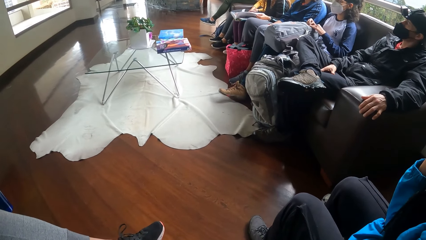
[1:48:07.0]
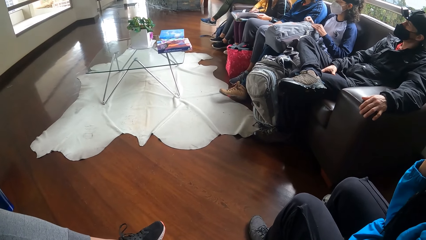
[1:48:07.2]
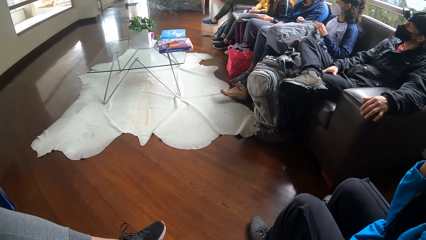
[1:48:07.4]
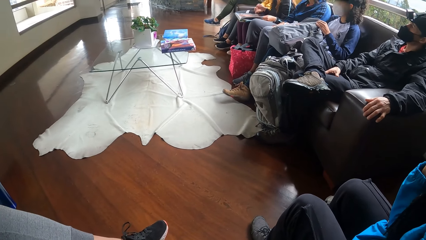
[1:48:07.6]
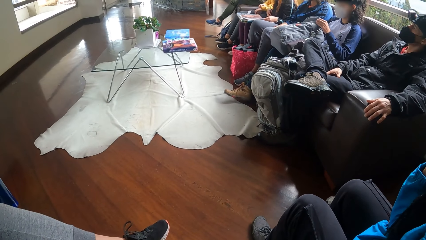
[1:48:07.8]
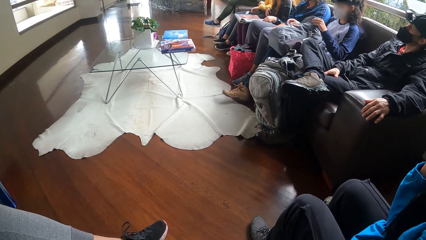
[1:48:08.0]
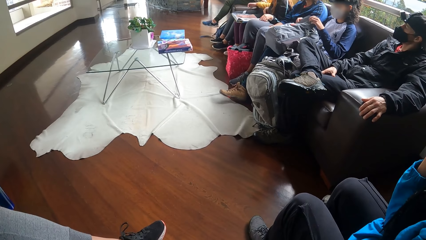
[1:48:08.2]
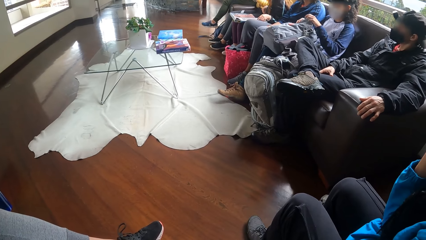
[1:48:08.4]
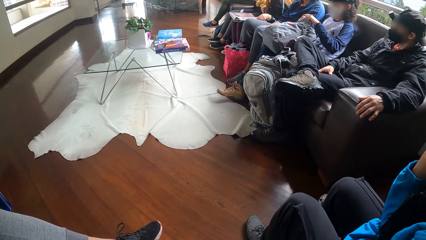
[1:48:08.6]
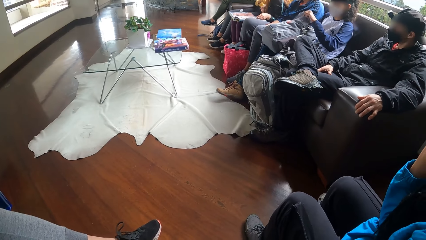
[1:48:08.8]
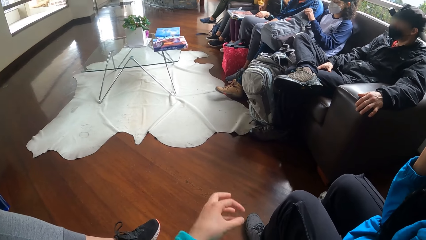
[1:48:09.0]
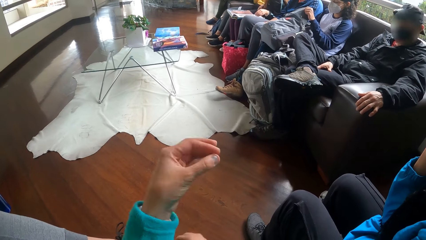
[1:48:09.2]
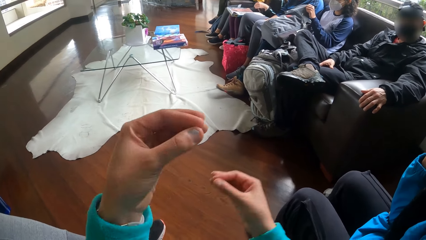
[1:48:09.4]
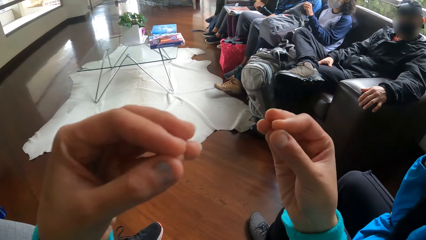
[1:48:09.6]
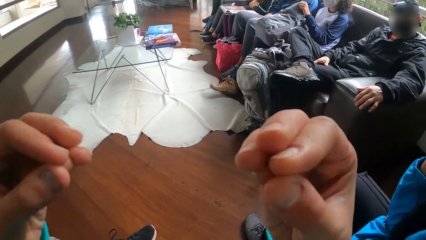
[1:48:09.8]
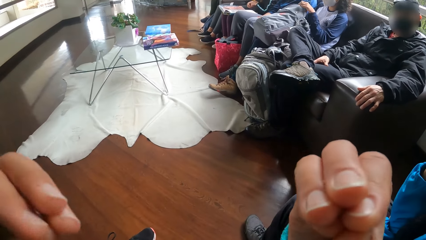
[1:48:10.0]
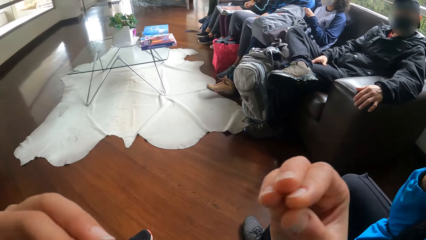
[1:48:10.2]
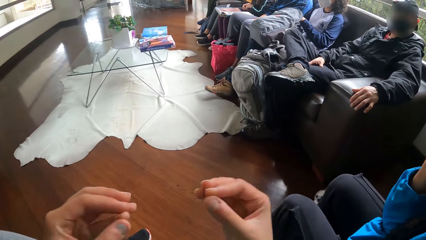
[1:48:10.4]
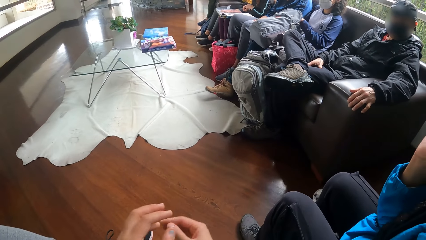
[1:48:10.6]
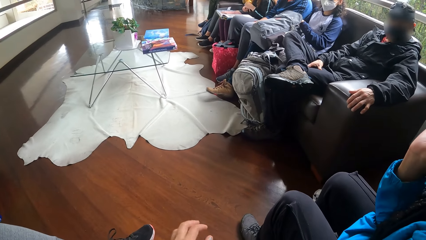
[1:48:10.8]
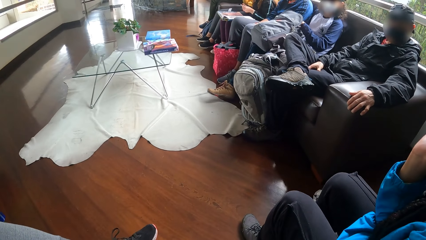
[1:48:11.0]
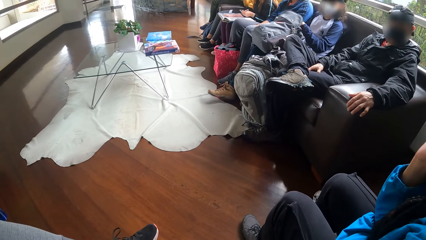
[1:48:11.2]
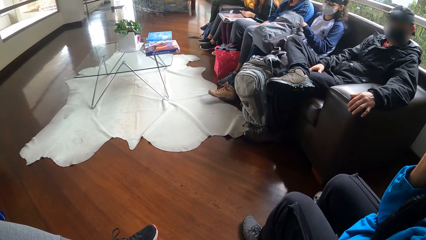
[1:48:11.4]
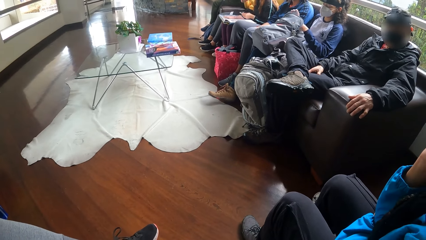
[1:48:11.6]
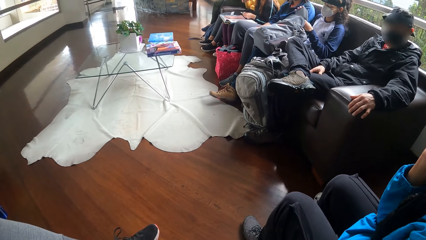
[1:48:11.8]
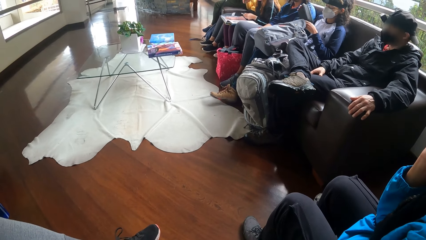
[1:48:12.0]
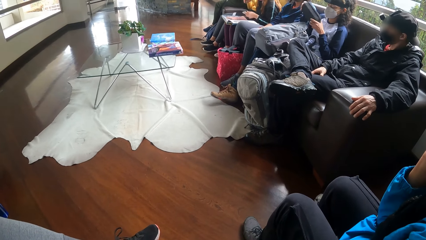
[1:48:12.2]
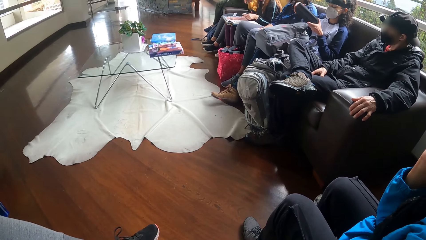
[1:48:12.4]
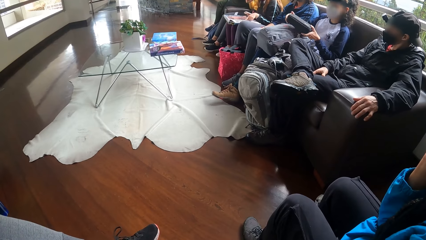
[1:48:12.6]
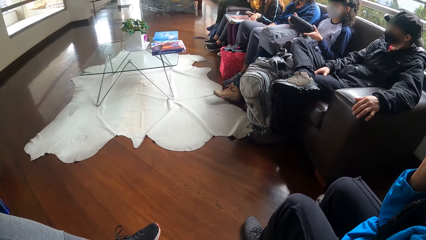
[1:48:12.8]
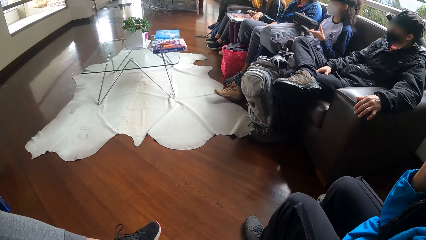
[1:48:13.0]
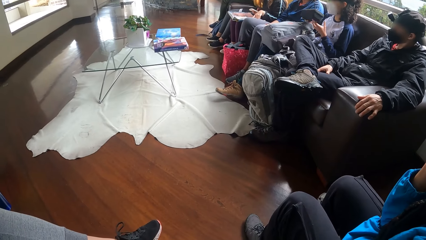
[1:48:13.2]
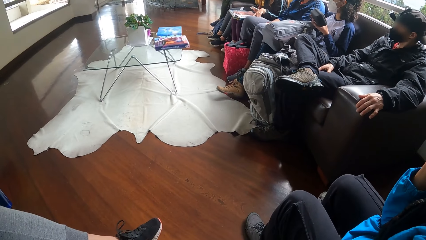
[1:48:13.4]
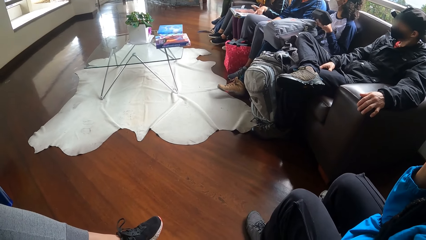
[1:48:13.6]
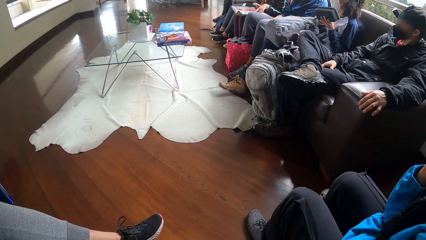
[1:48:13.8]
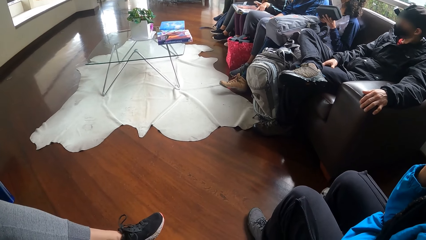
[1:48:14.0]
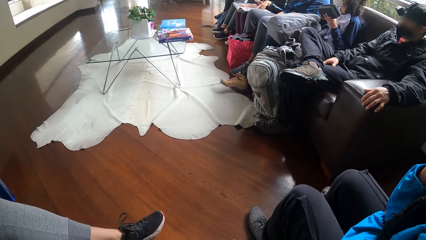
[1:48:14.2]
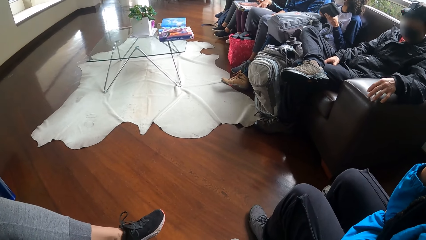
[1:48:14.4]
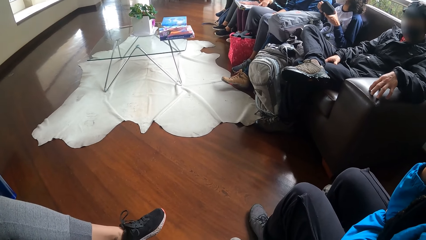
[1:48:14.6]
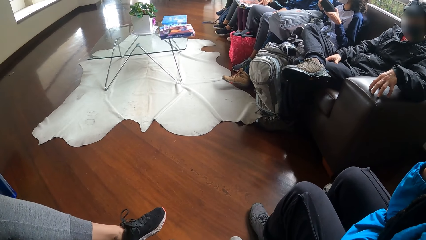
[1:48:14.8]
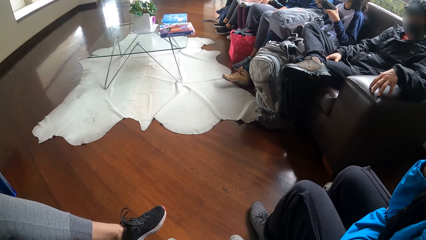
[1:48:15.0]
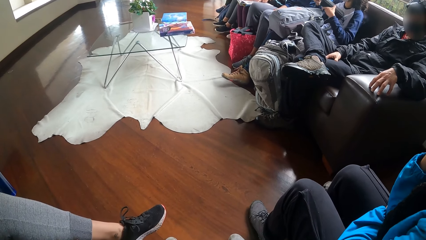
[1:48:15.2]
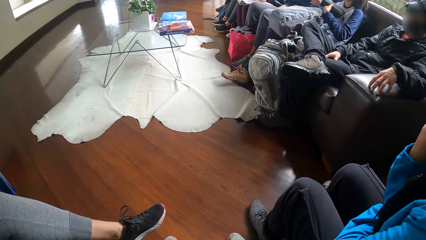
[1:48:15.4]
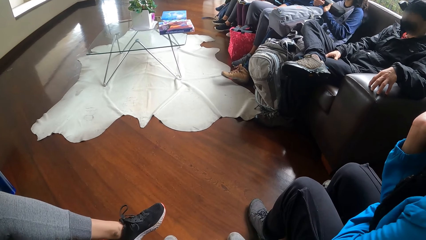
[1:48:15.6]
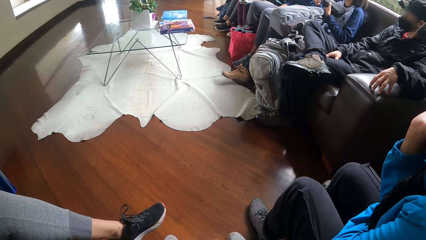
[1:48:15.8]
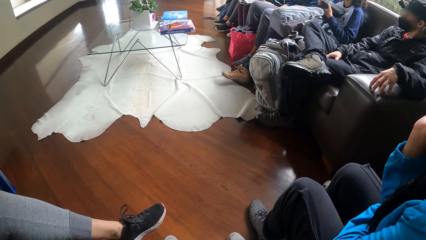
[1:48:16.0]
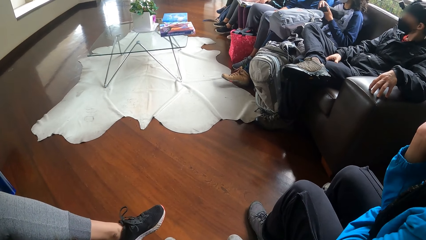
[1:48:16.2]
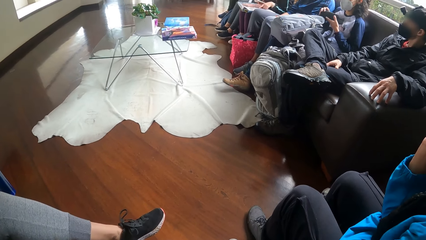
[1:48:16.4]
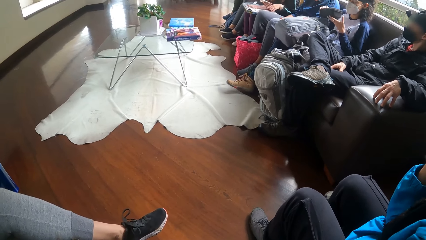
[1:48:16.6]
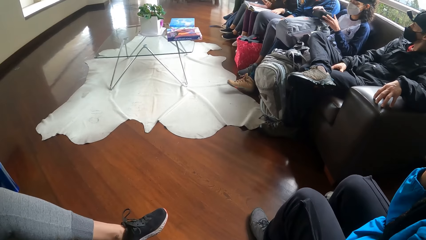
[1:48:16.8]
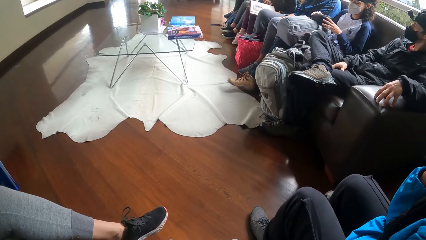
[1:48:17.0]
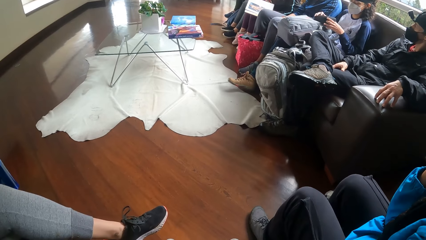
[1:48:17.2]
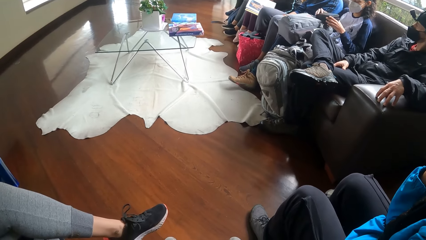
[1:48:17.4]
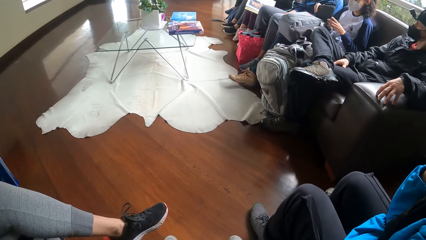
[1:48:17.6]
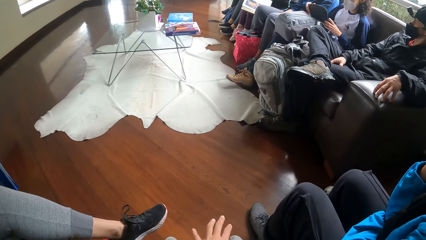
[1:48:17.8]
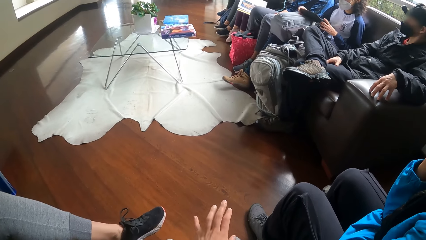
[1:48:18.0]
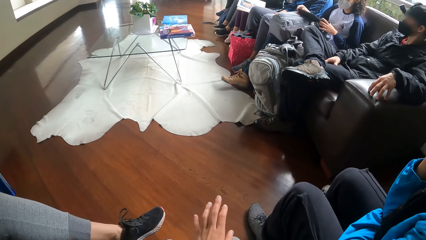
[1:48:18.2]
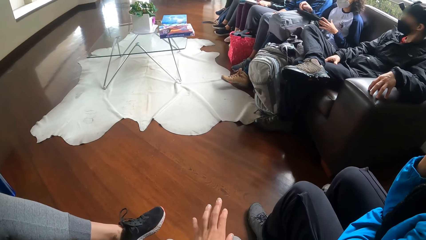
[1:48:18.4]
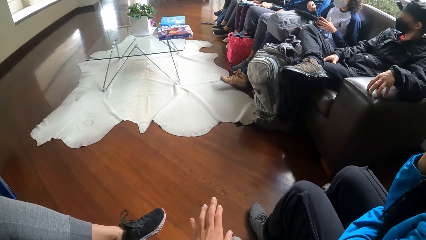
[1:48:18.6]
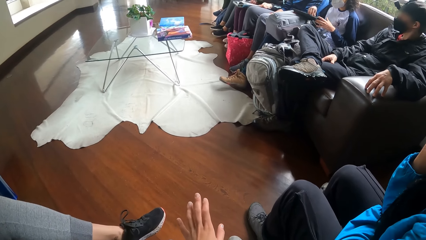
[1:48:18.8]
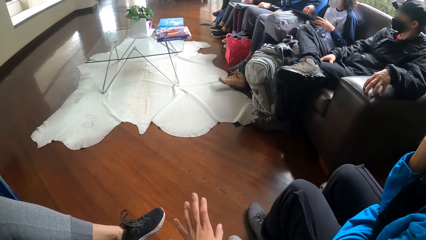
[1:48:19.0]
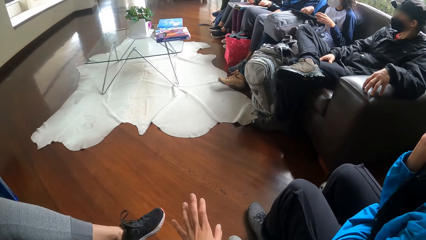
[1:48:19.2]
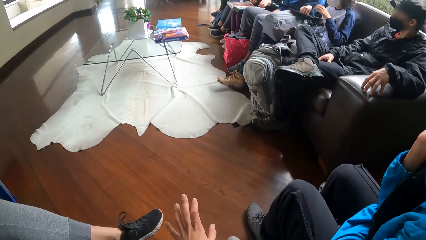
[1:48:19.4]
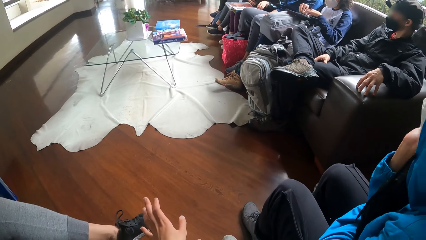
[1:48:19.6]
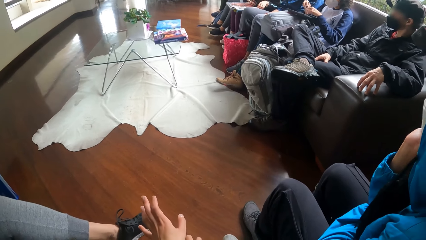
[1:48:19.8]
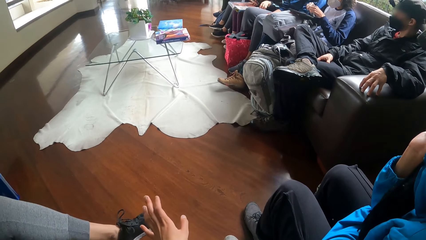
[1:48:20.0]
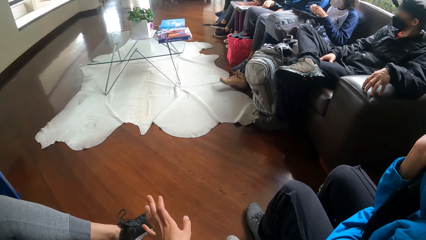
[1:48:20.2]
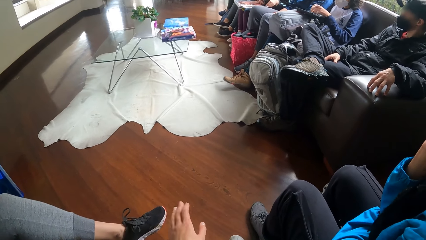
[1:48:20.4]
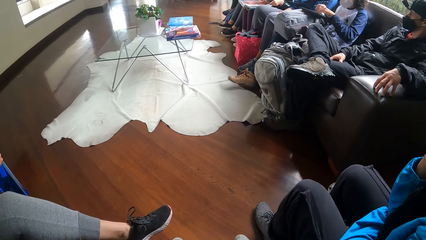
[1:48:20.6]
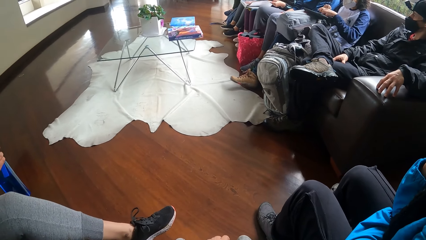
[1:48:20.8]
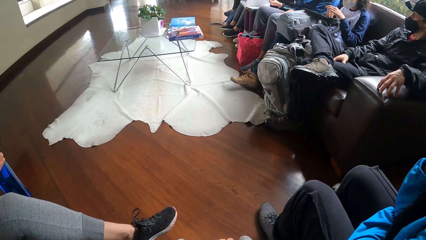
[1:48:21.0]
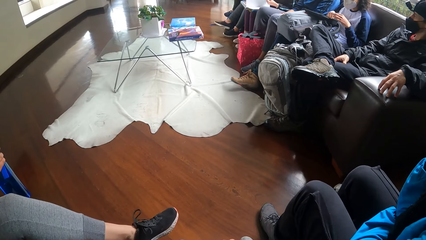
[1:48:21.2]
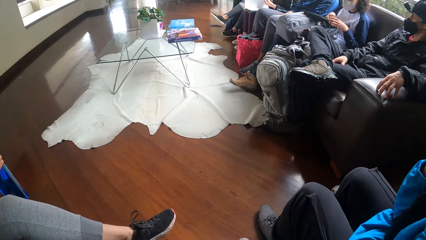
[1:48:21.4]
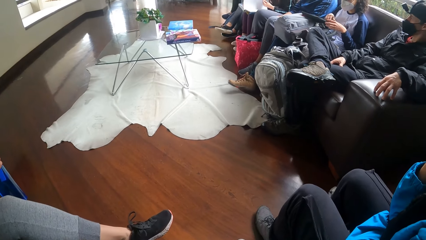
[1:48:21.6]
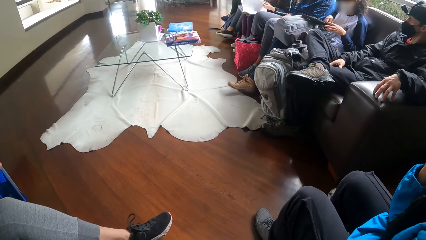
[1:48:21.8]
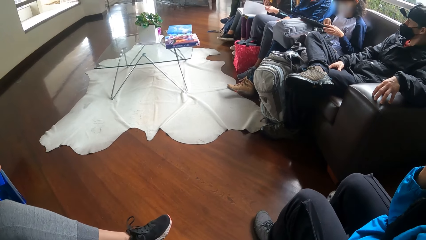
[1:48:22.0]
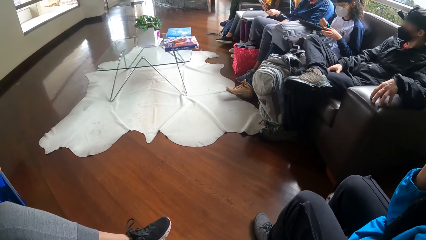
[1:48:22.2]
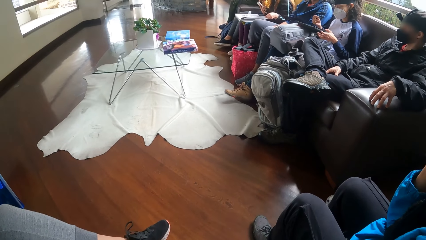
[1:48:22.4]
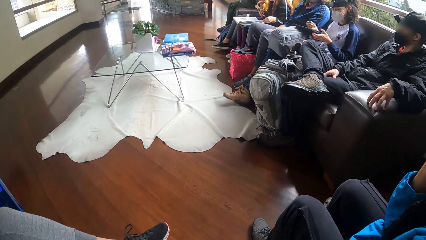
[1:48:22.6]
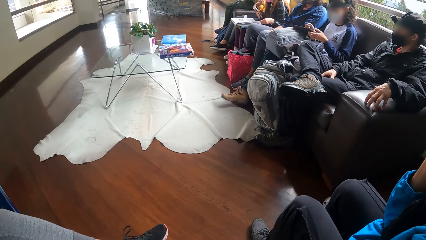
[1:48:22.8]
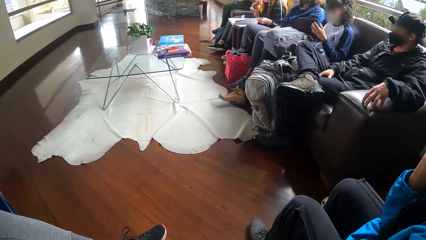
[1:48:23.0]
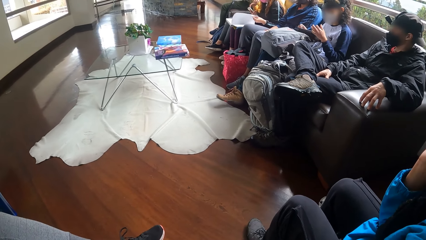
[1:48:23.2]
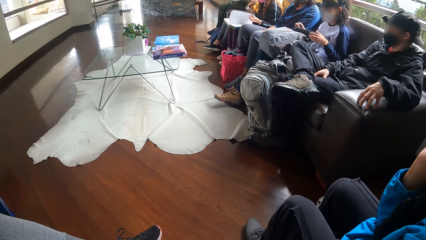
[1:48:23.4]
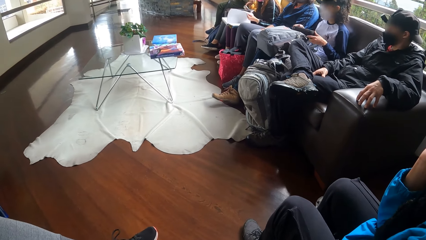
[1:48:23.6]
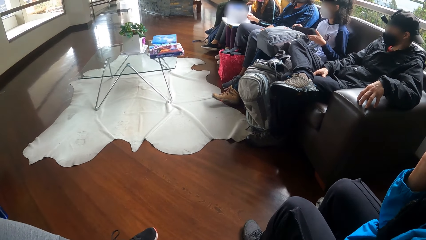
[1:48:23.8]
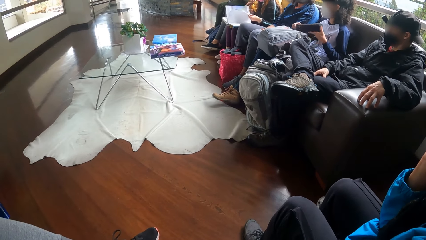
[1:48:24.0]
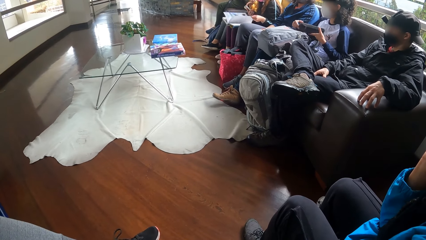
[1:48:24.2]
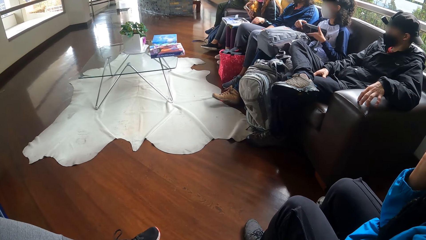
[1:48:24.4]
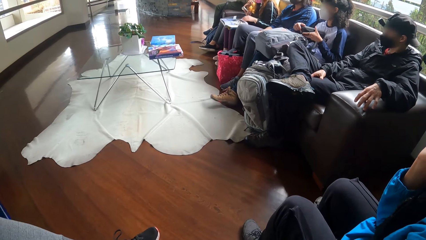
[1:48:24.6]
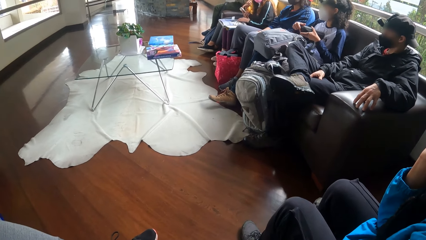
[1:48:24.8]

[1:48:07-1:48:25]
The camera wearer gesticulates with hands. A woman takes out a purse from the bag with both hands. She unzips the purse with her right hand. Another woman zips the purse with her right hand and opens the purse with her right hand. A person turns a page on the book.
